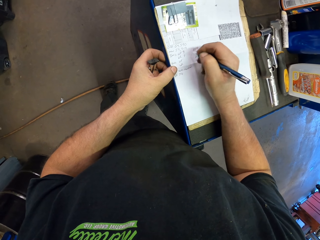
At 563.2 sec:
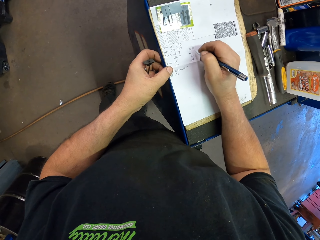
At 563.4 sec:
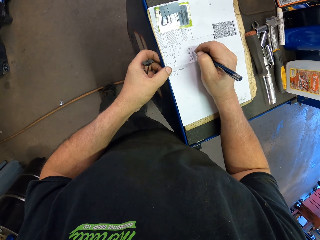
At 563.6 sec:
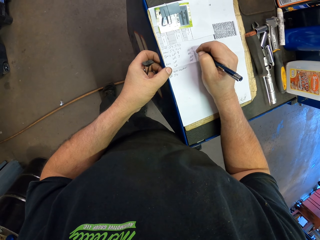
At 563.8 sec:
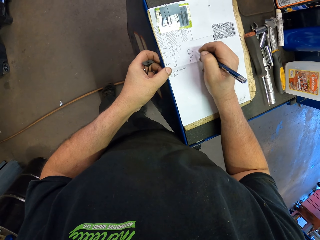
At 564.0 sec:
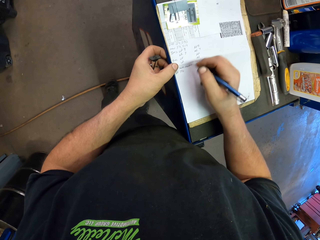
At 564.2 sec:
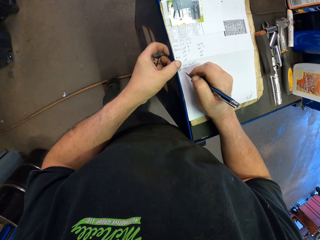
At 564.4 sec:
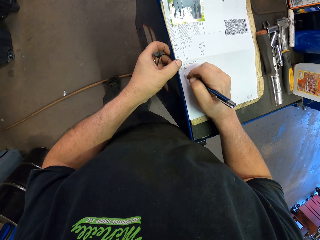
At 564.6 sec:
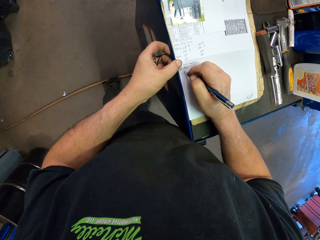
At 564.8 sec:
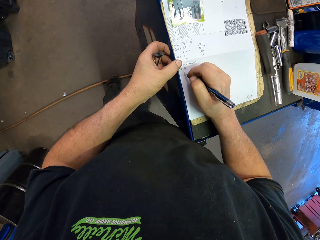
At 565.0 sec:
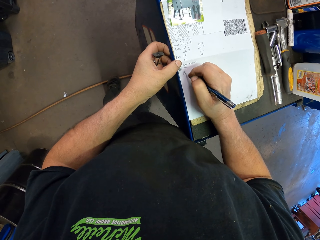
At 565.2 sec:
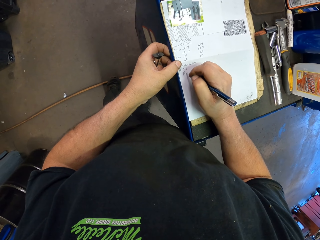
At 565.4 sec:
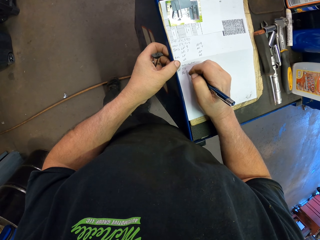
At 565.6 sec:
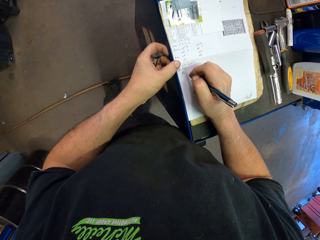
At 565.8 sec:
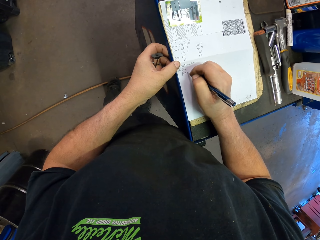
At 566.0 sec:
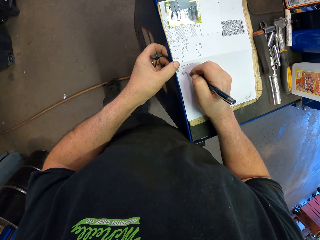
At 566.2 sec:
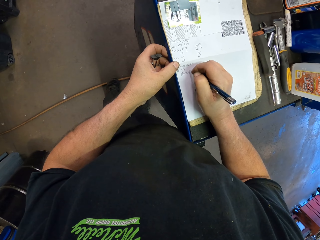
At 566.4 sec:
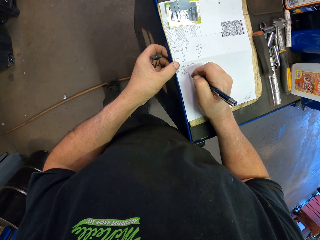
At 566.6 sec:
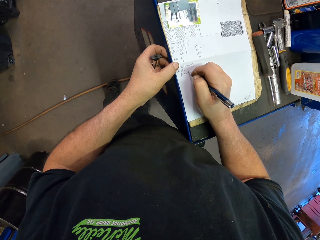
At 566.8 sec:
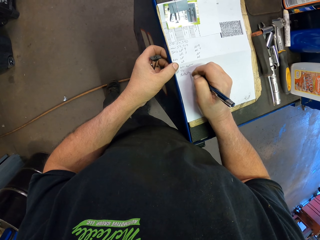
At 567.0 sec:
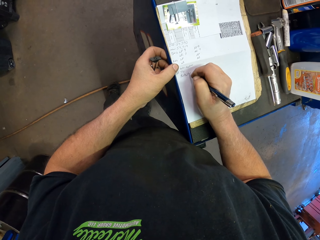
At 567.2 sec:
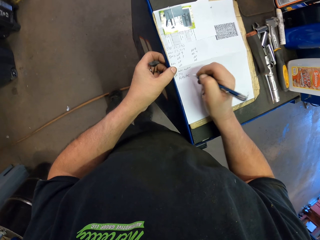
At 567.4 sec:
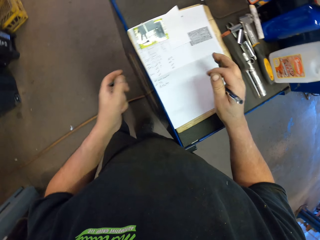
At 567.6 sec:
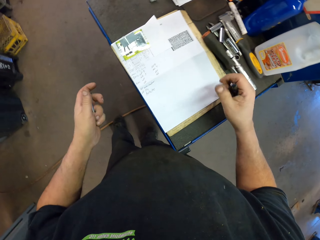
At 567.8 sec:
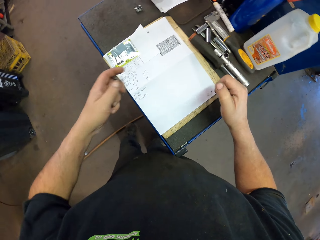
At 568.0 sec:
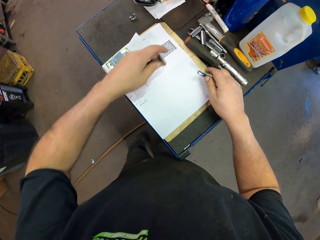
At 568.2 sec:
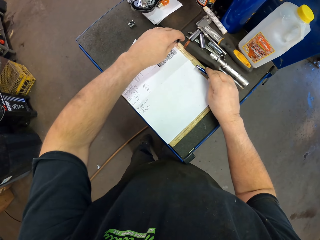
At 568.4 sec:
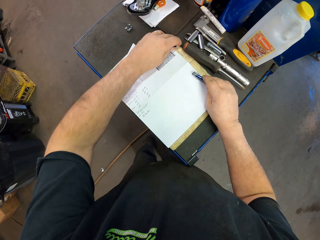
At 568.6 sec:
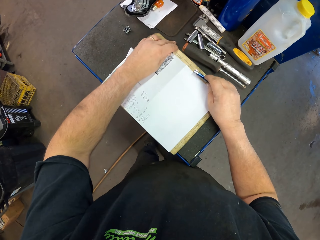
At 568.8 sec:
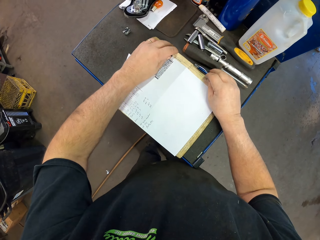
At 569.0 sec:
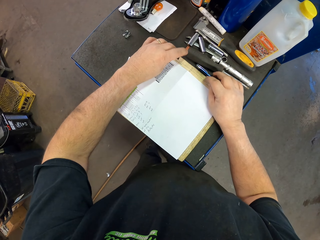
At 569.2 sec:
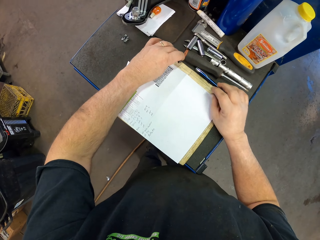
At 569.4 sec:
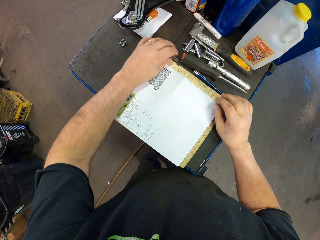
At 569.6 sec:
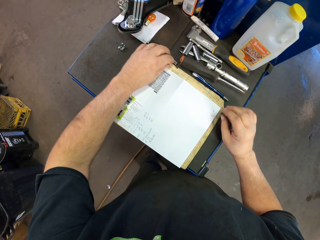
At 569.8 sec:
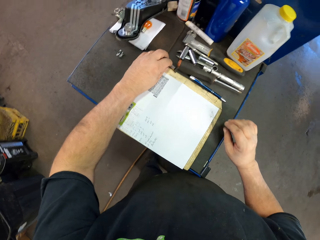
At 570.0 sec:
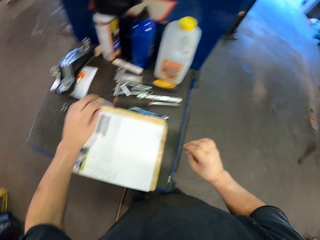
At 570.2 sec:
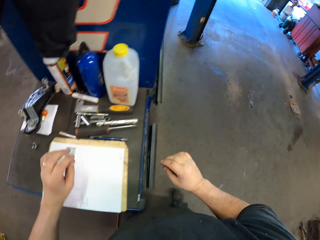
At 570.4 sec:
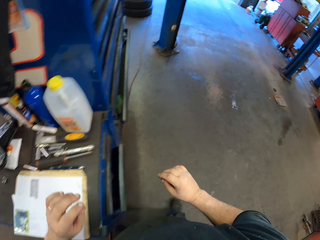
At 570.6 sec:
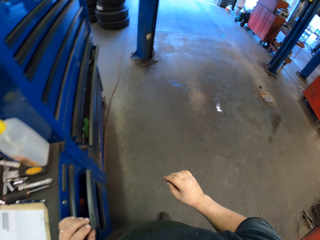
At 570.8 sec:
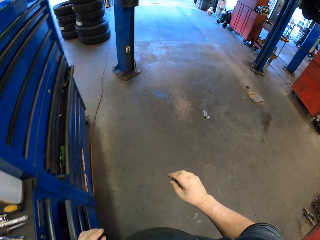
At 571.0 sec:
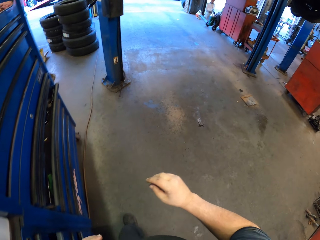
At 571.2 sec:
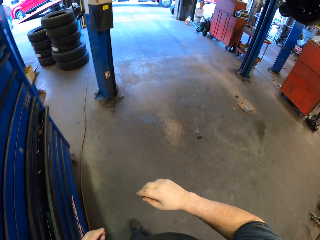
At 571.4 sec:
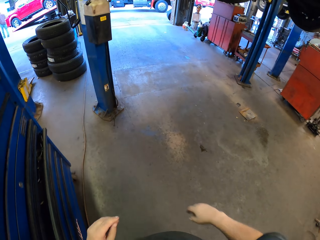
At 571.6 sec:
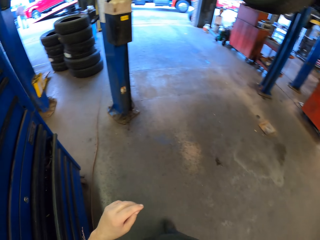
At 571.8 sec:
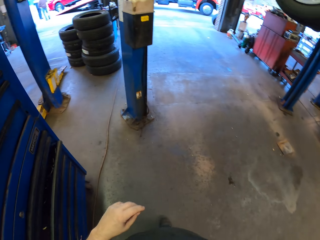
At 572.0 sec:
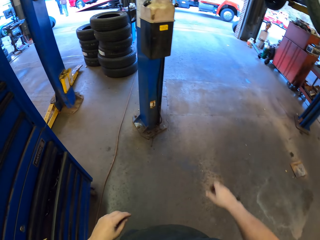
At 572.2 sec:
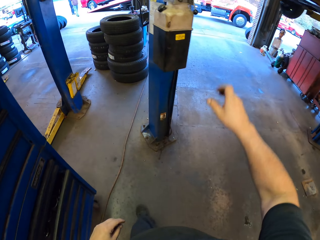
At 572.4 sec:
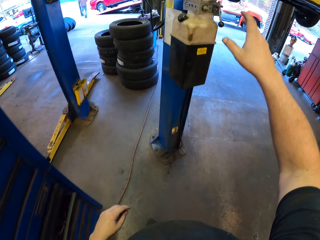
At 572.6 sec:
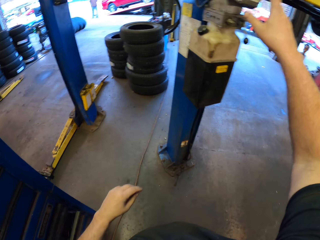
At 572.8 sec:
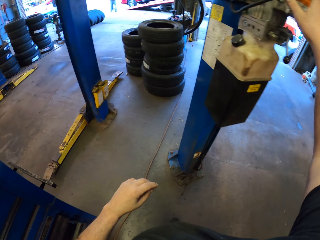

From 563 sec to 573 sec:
The camera wearer puts down a pen on a table. They walk around a garage.

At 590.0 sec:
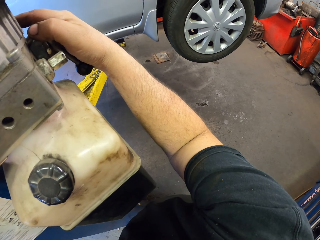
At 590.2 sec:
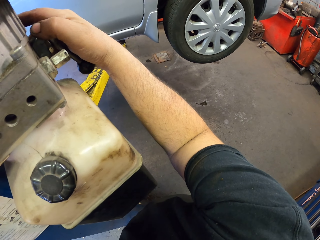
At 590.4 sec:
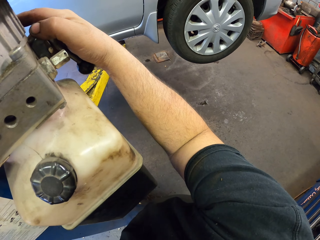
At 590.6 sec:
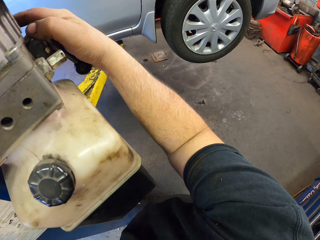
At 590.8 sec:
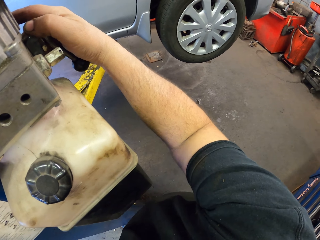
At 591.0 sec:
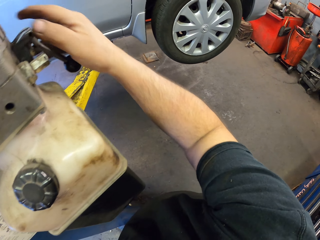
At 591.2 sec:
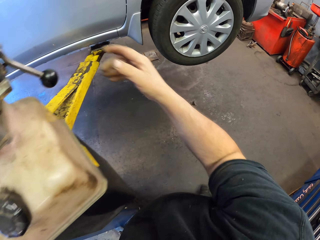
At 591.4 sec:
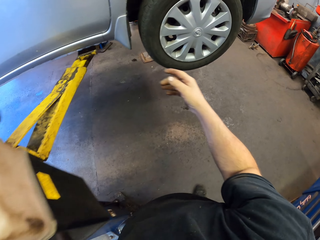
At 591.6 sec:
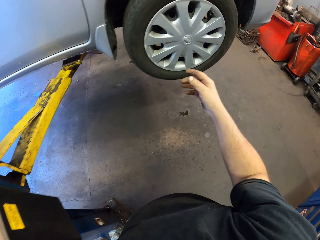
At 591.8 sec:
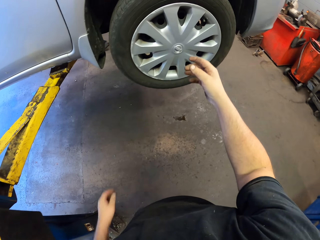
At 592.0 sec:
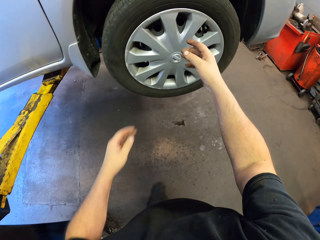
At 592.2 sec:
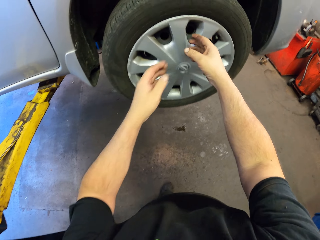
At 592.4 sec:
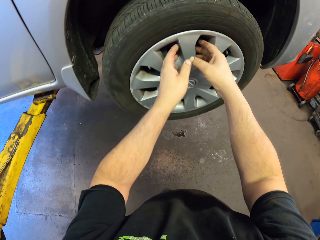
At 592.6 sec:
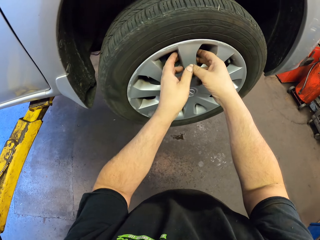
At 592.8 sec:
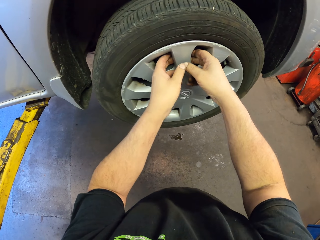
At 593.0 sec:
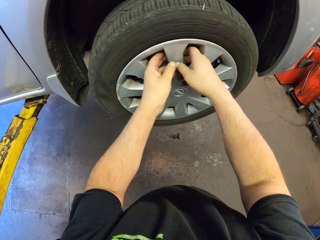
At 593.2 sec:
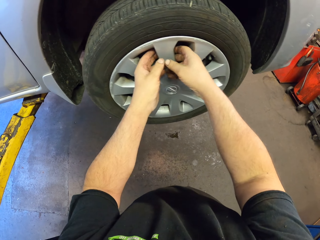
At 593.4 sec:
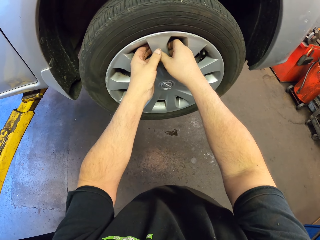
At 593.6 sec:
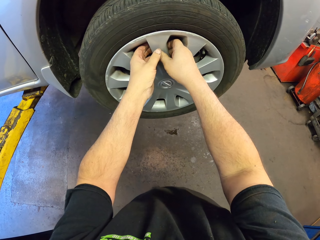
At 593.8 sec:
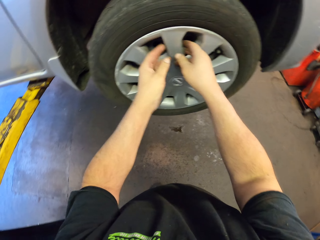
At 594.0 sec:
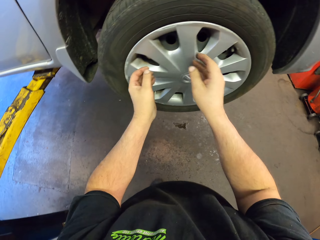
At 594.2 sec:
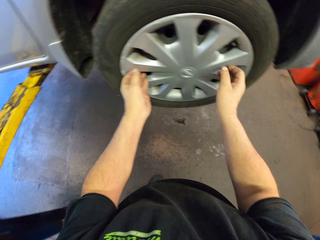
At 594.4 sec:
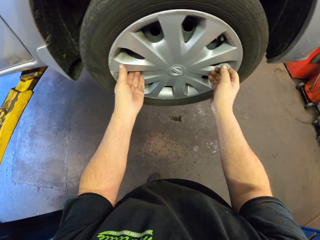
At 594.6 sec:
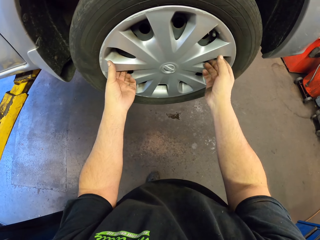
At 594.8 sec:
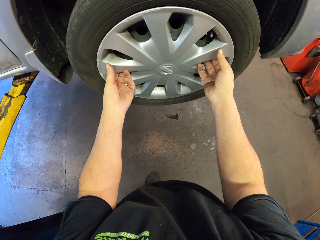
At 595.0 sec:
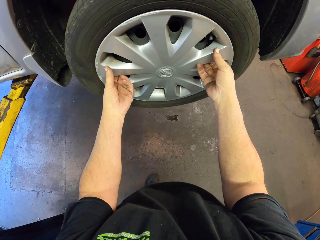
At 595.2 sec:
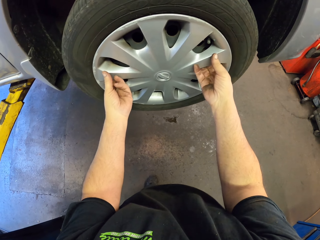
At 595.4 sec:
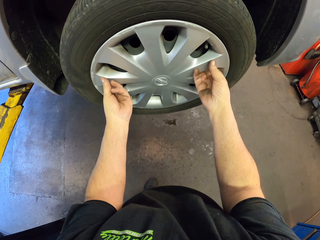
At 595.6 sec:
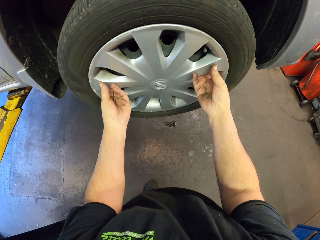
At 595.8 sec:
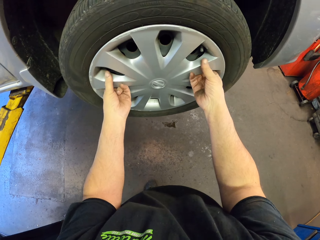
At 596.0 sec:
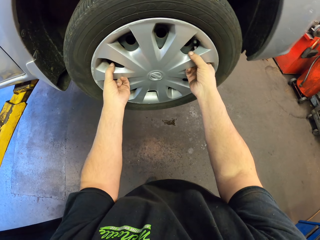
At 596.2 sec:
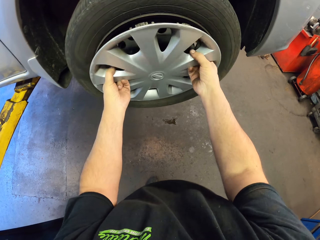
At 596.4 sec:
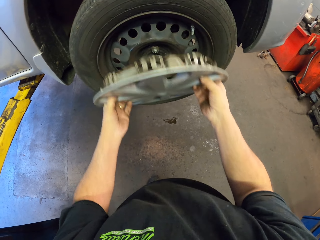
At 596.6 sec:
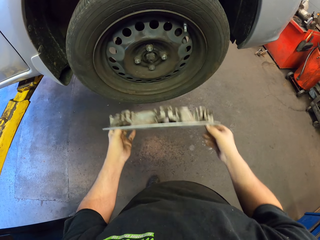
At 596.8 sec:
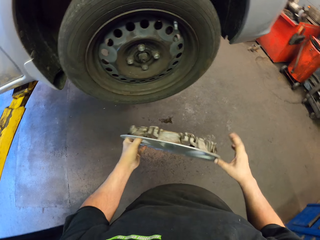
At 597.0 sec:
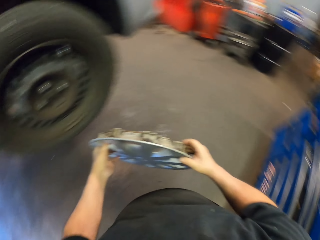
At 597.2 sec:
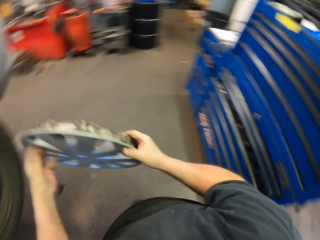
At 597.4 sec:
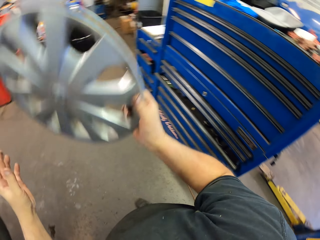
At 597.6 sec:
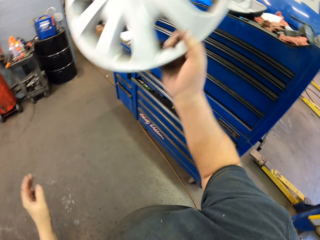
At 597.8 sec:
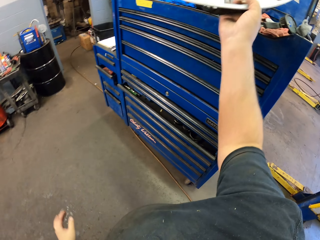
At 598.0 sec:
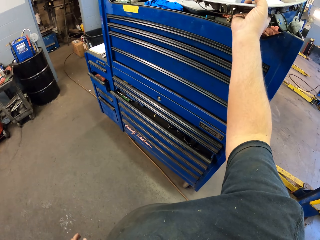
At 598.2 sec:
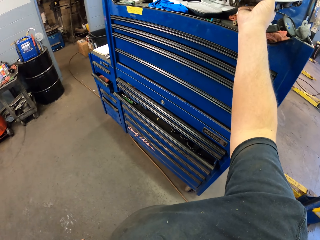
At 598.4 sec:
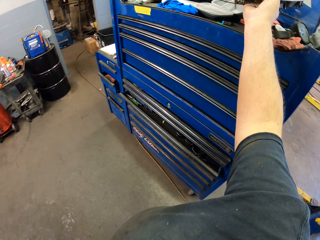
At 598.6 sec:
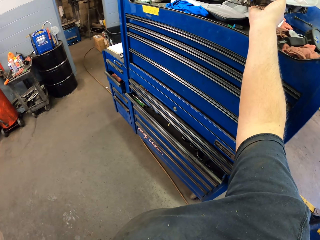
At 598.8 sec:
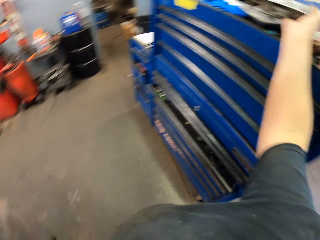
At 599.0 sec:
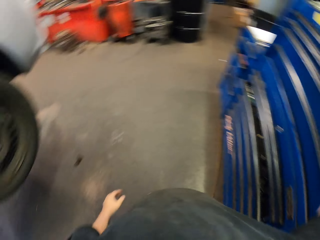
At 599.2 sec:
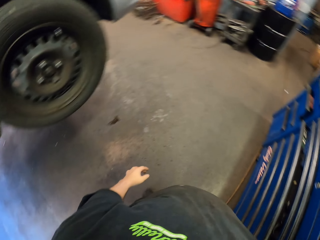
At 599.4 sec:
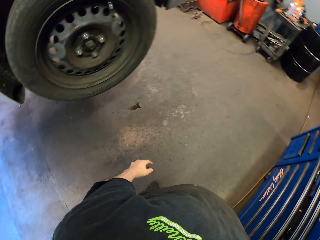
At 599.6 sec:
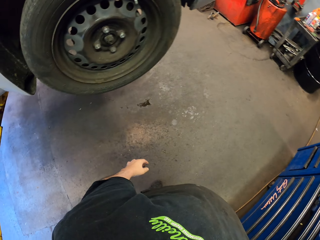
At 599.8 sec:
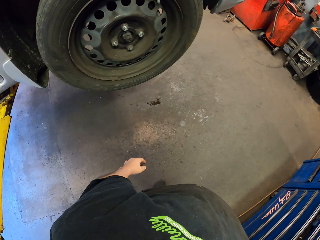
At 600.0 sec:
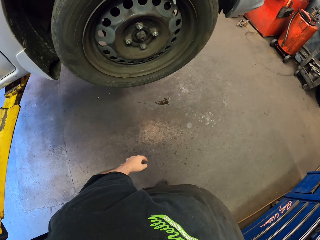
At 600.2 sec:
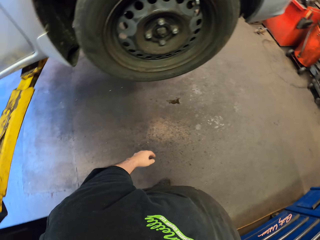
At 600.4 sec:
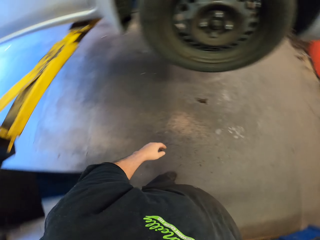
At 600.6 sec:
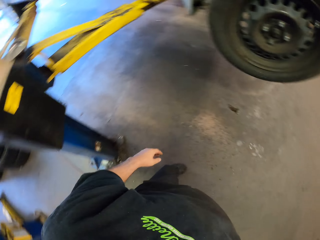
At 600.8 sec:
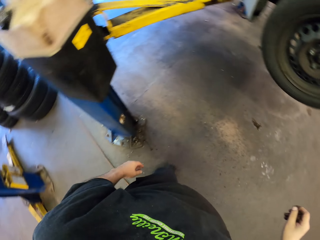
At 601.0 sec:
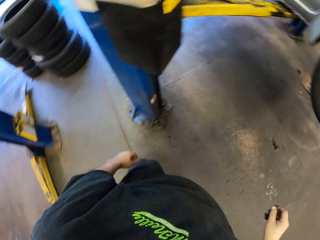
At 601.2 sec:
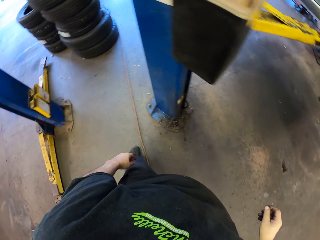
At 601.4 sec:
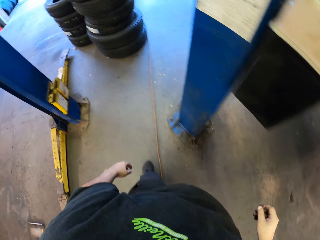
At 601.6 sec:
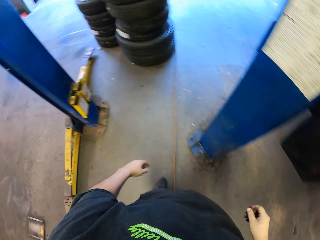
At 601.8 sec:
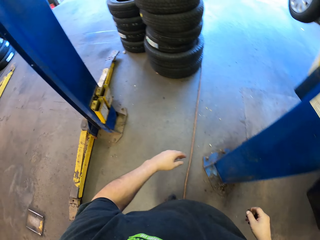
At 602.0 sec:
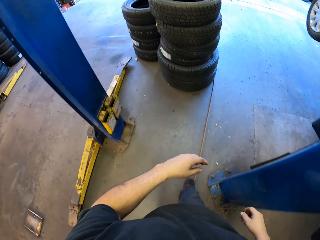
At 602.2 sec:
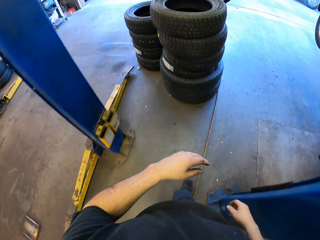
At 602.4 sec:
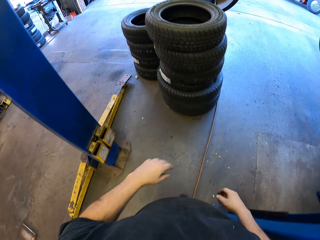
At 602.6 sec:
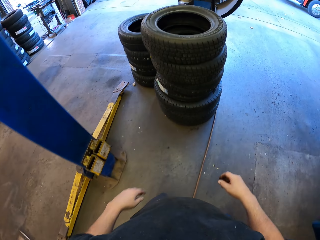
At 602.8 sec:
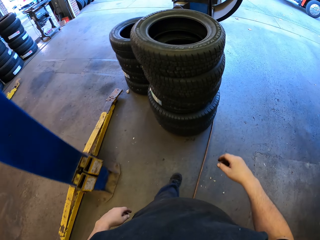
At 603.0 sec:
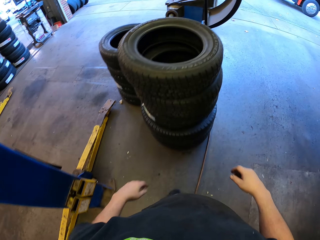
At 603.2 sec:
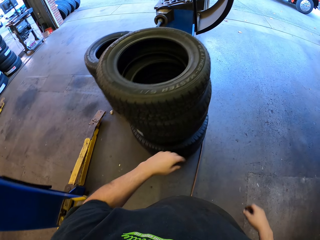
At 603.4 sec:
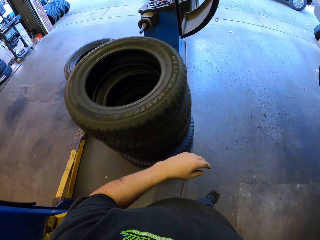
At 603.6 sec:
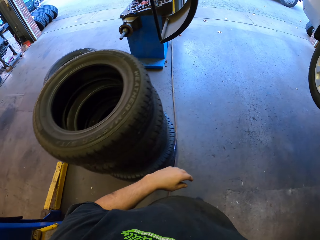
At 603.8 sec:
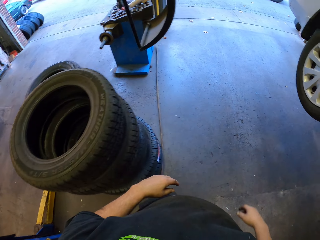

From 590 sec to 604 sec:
The camera wearer looks around a garage. They walk towards a car. They adjust a wheel on the car and hold on a wheel cup. They remove a part of the wheel. They walk around the garage. They put down the part of the wheel on a shelf. They look around the garage. They walk around the garage.
